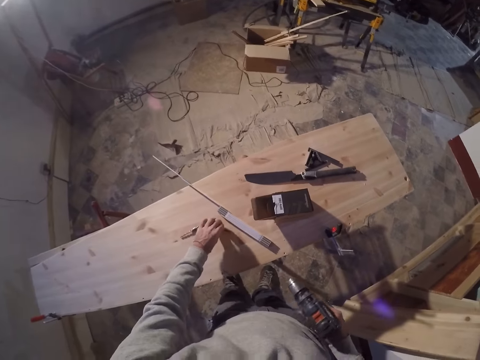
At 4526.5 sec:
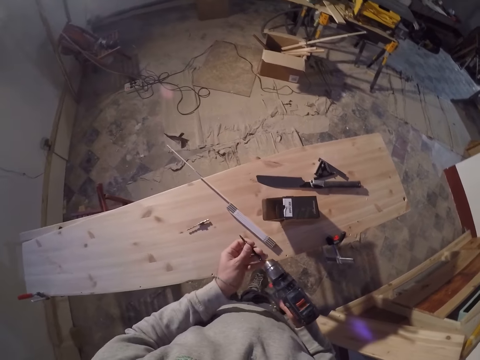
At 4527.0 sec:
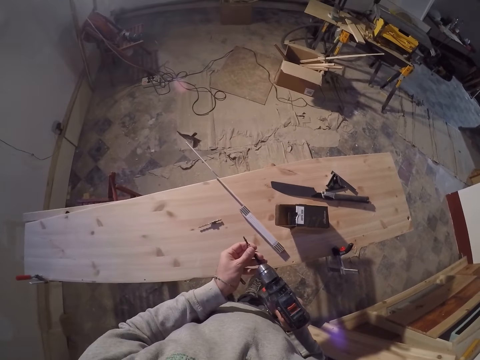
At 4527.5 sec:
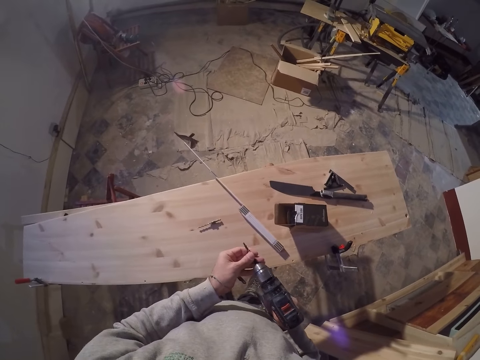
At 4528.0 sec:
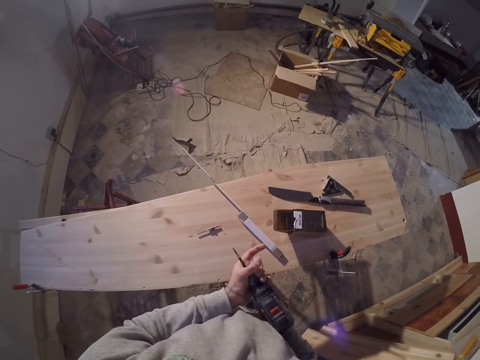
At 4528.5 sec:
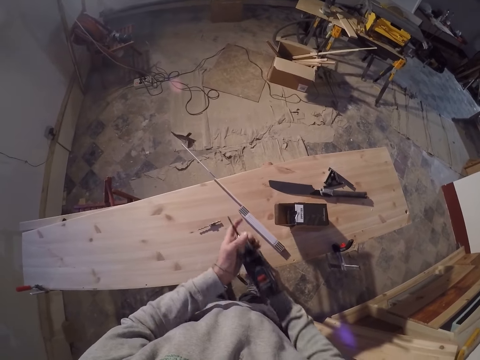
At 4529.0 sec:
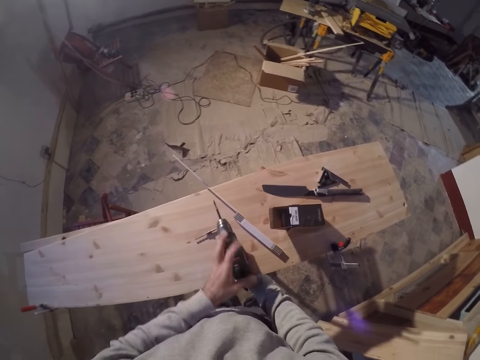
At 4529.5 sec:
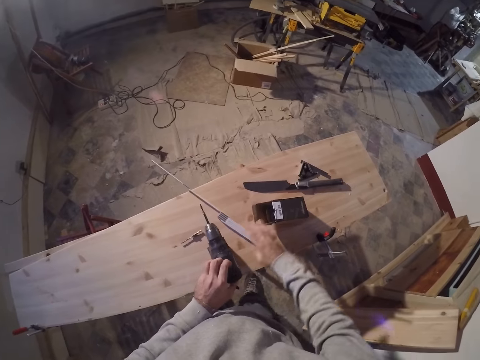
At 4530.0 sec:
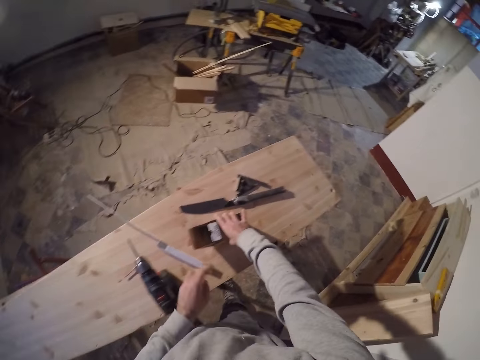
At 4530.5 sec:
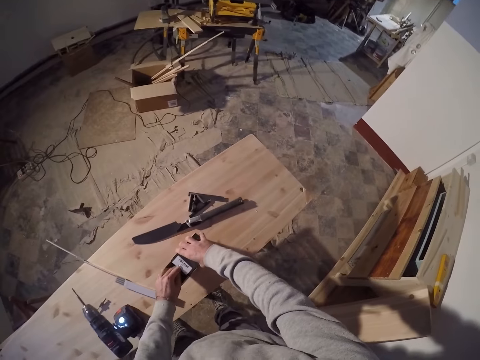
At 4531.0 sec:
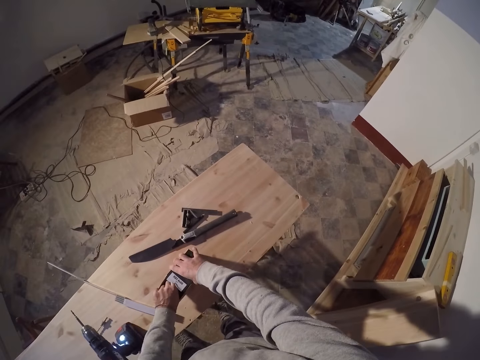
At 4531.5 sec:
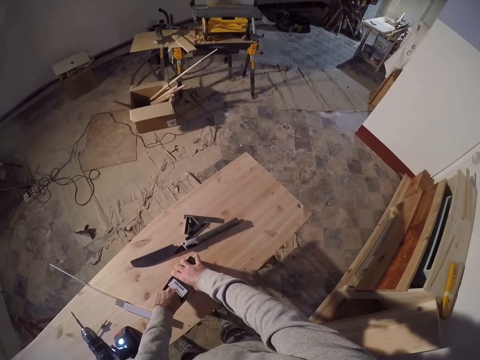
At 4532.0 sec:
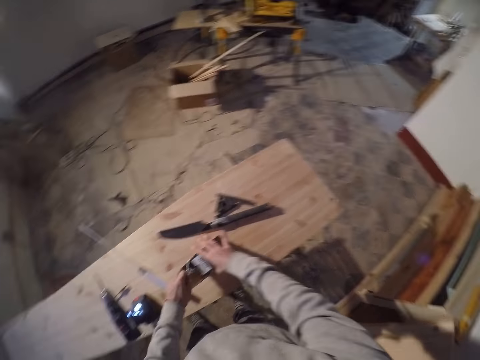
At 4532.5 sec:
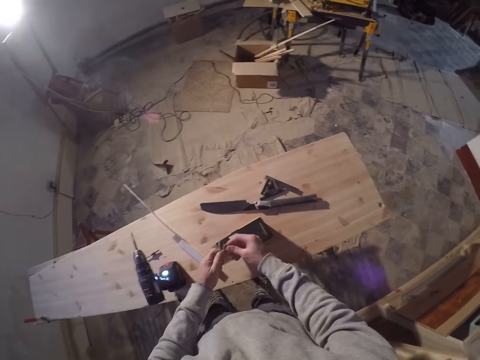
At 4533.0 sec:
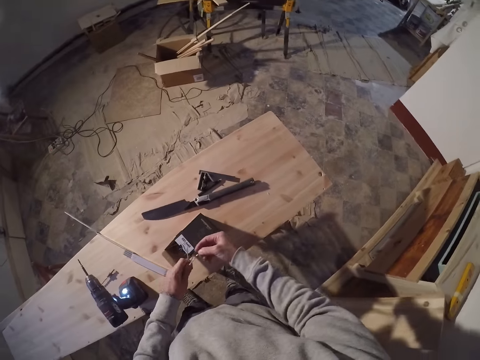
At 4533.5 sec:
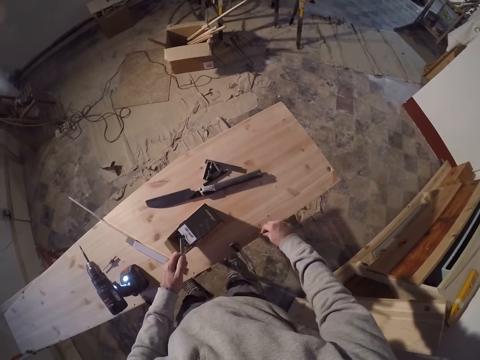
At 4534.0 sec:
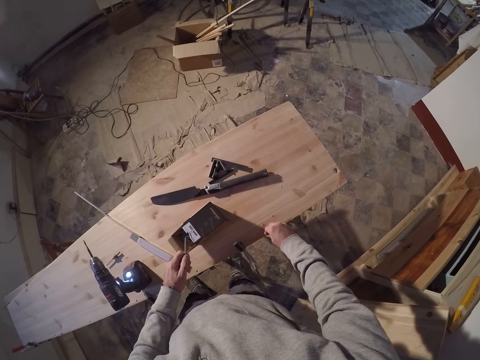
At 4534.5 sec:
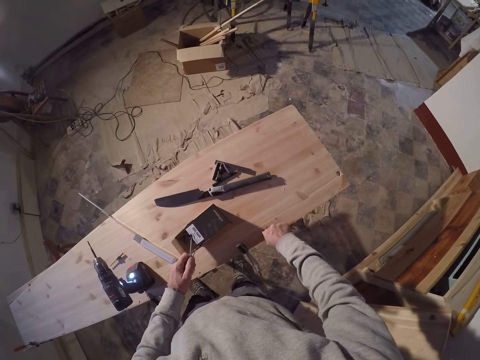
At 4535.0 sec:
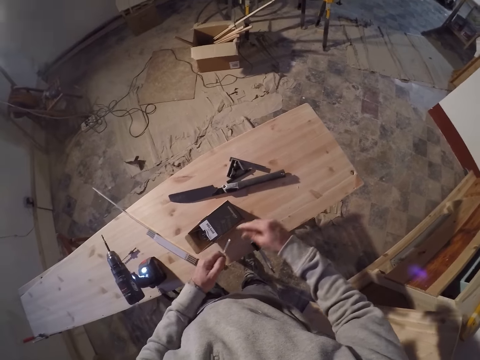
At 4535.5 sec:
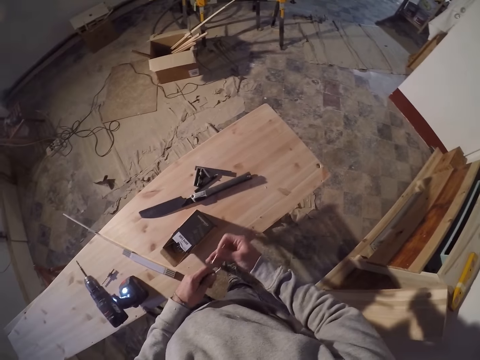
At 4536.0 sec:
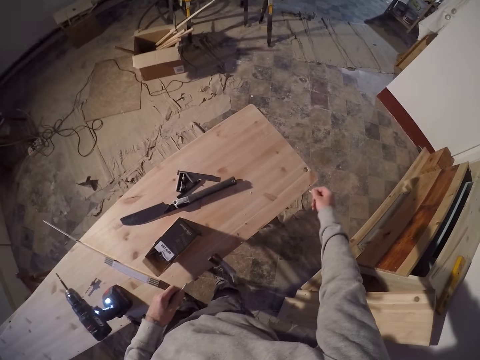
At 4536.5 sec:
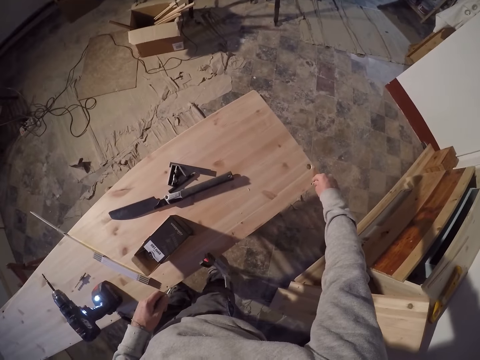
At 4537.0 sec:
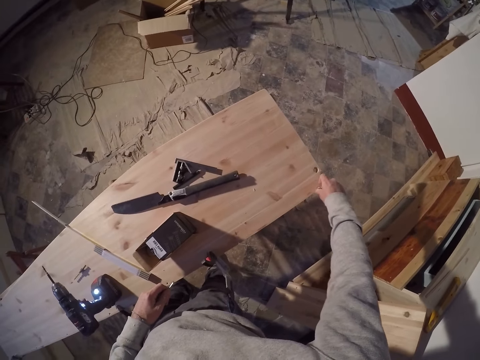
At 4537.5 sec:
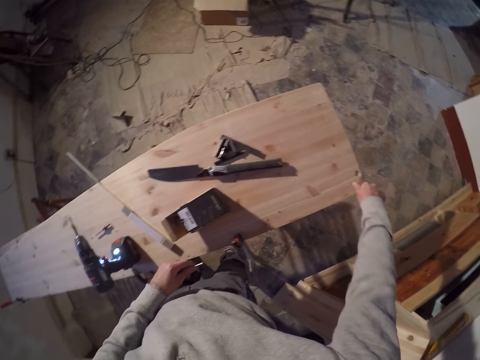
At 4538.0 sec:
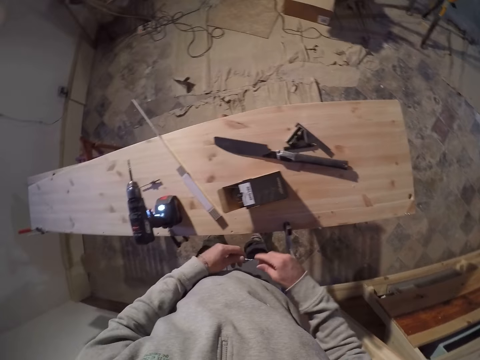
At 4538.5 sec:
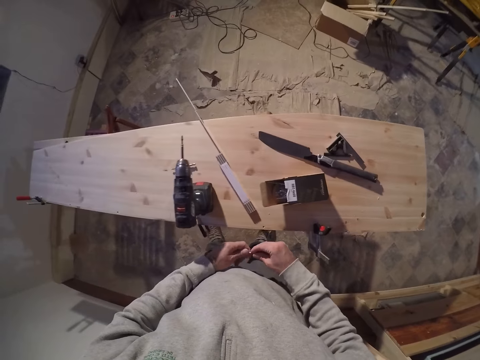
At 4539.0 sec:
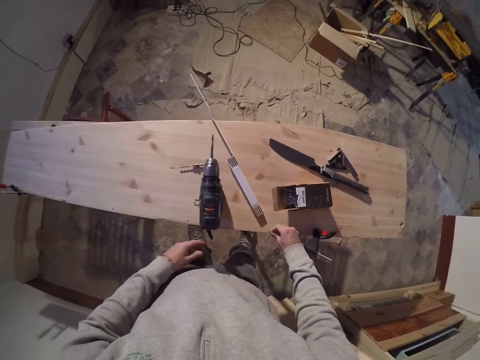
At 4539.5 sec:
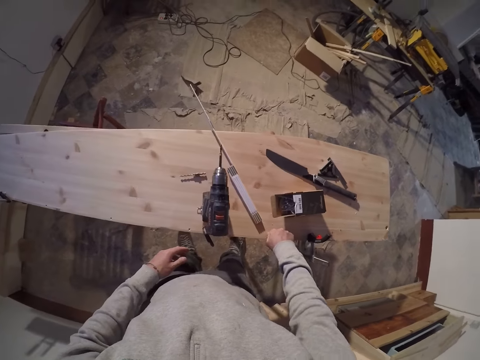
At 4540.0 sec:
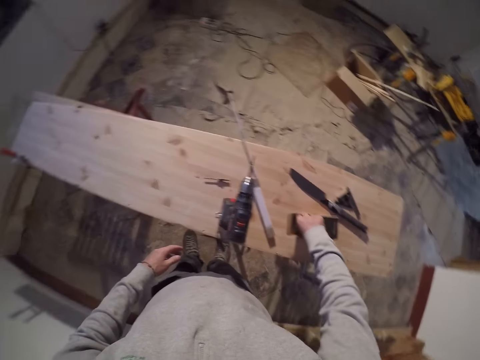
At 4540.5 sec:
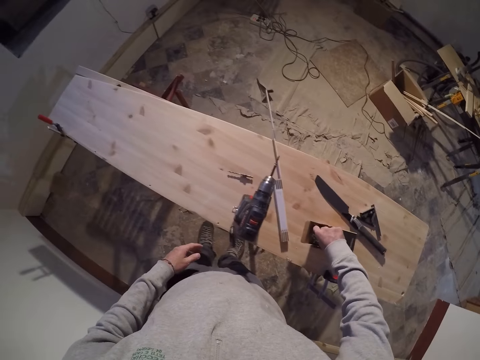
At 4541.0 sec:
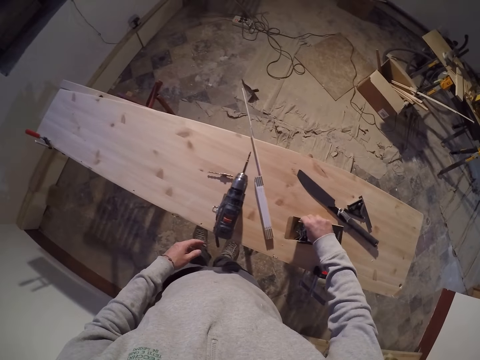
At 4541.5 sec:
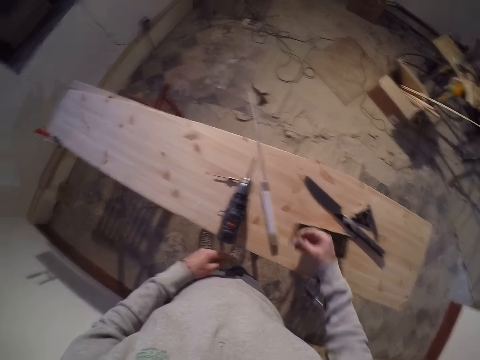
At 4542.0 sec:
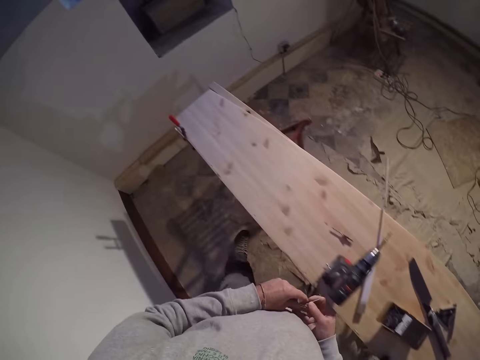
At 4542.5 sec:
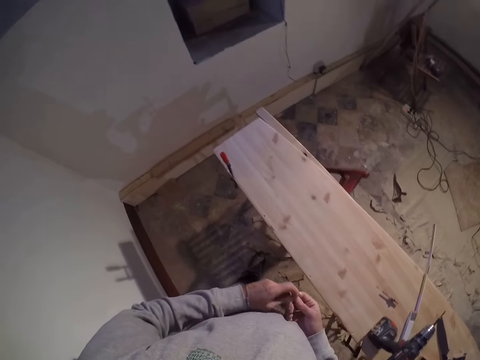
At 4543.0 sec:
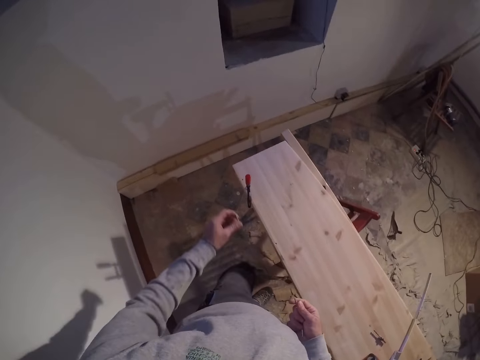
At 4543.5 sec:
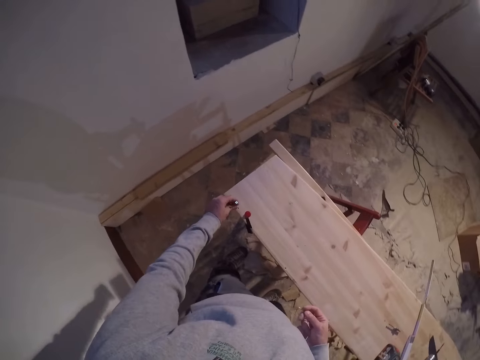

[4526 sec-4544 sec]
The camera wearer drops the drill bit on the wood with his left hand. He takes the drill bit from the wood with his left hand. He fixes the drill bit to the drilling machine with his left hand. He drops the drilling machine on the wood with both hands. He takes a screw pack from the wood with his right hand. He touches the screw box. He takes screws from the pack with his left hand. He transfers the screw from his left hand to his right hand. He fixes the screw inside the wood with his right hand. He transfers the screw from his left hand to his right hand. He fixes the screw inside the wood with his right hand. He transfers the screw from his left hand to his right hand. He fixes the screw inside the wood with his right hand. He takes screws from the pack with his right hand. He transfers the screw from his right hand to his left hand.

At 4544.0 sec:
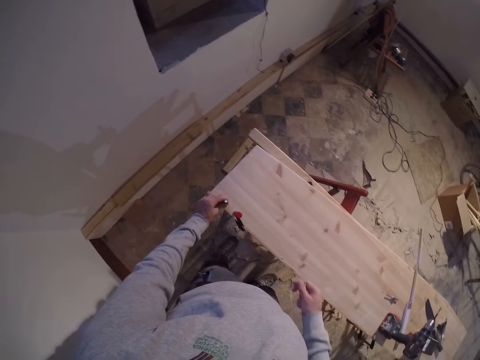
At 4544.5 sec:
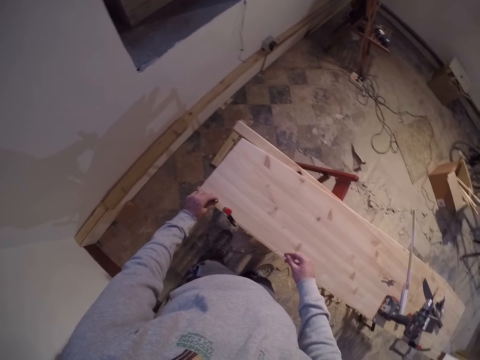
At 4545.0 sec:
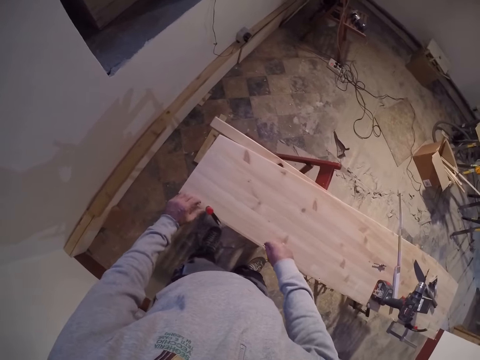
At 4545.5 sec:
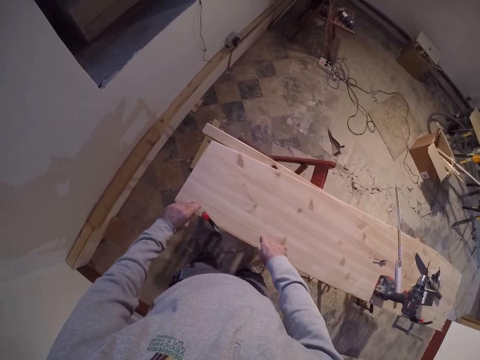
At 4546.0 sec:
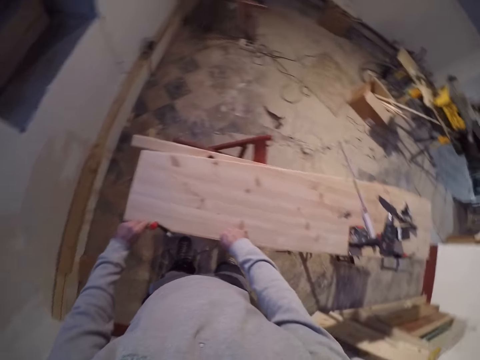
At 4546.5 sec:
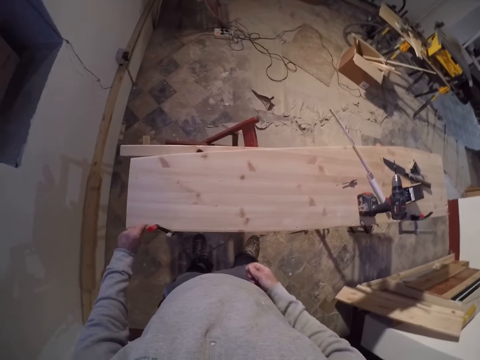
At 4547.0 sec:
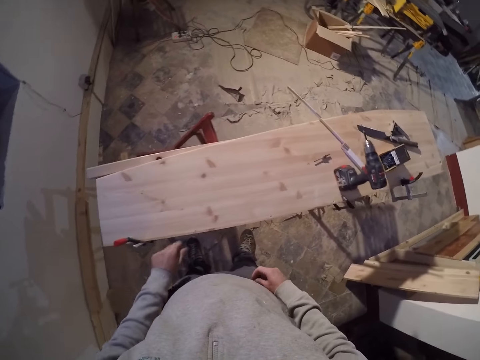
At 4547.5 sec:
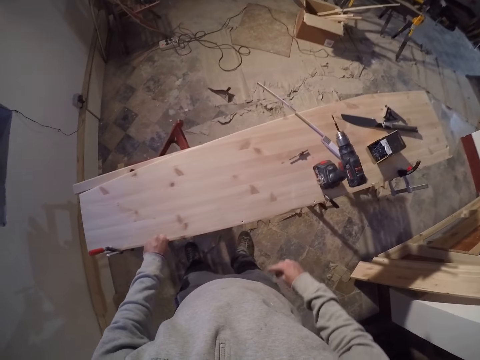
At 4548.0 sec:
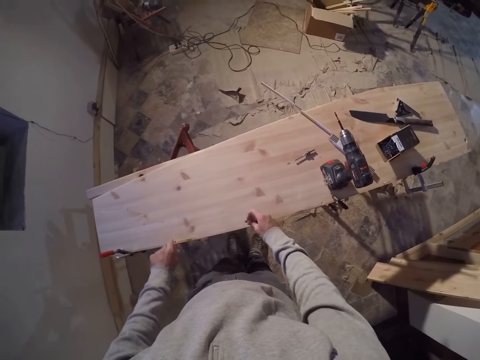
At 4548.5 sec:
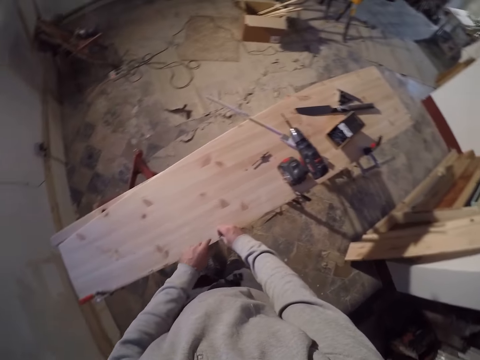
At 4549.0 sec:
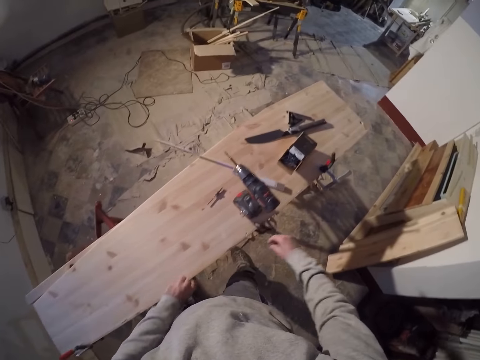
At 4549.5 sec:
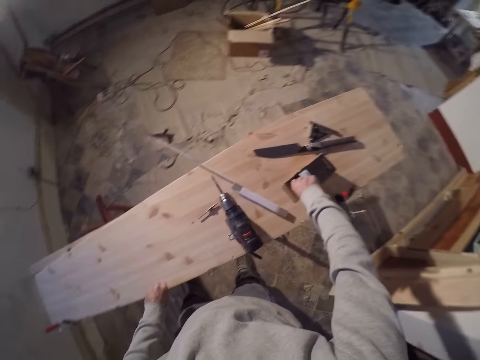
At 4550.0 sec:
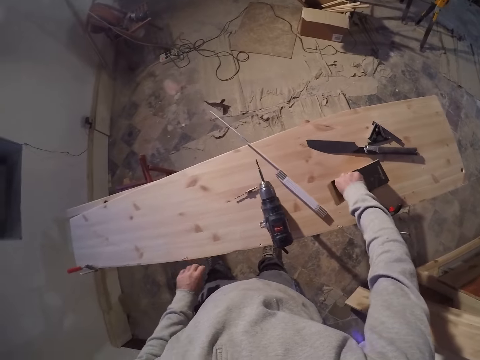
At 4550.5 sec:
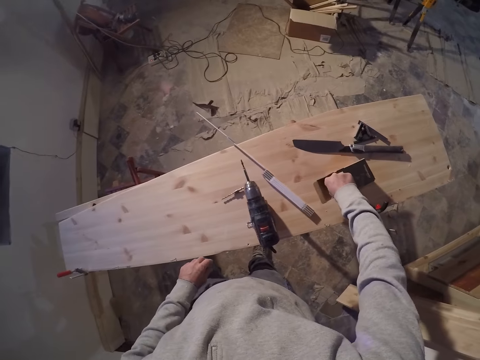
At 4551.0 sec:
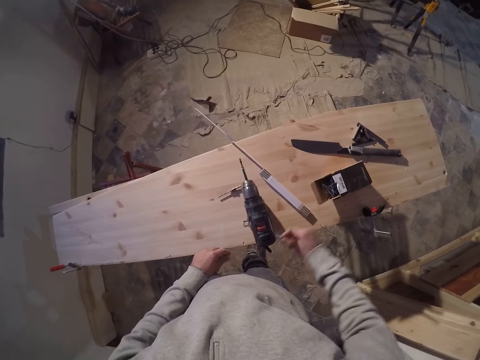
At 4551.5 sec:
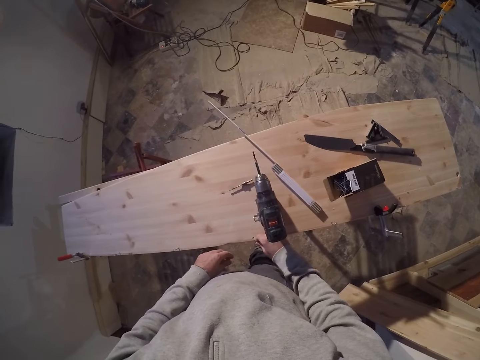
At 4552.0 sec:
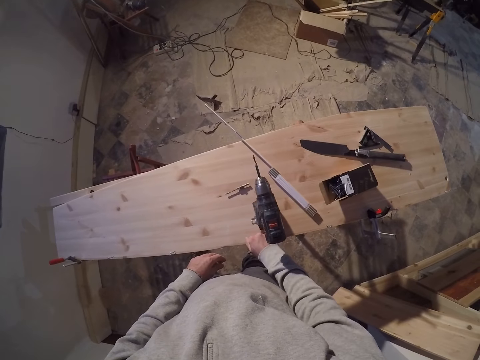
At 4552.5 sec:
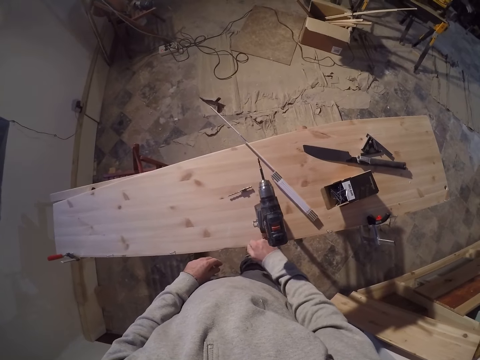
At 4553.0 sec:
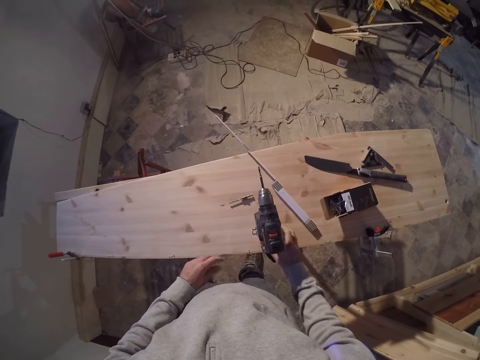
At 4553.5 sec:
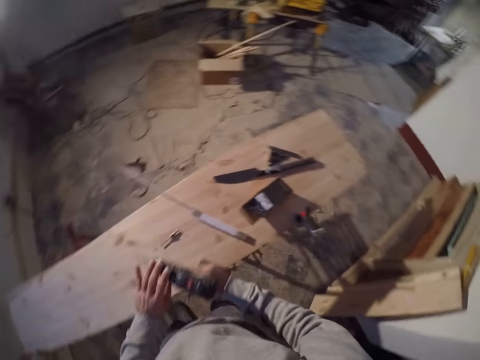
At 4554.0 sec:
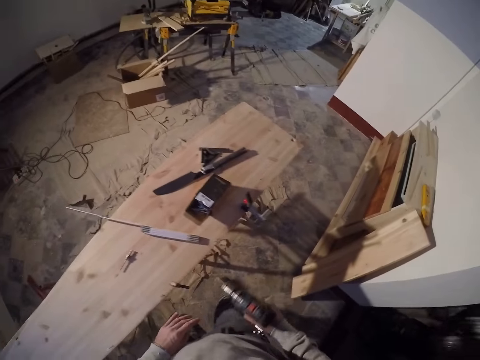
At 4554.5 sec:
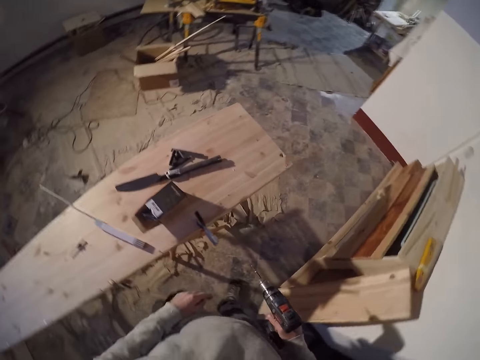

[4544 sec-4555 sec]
The camera wearer fixes the screw inside the wood with his left hand. He fixes the screw inside the wood with his right hand. He does it again. He takes screws from the pack with his right hand. He puts the screws on the wood. He takes screws from the pack with his right hand. He takes the drilling machine from the top of the wood with his right hand. He walks to the end of the wood.
